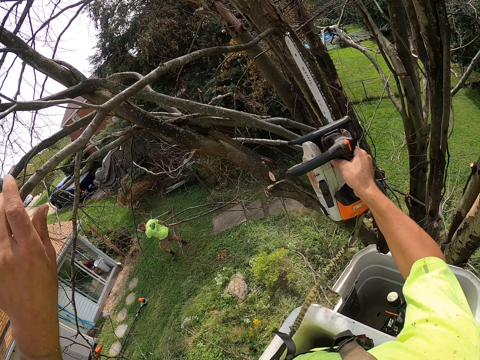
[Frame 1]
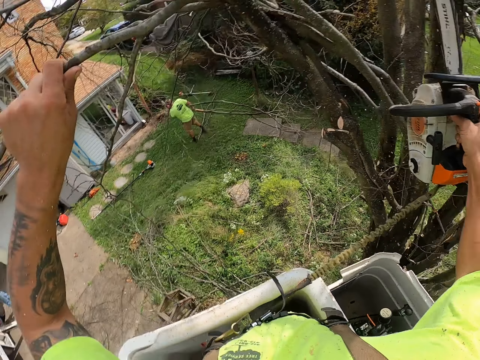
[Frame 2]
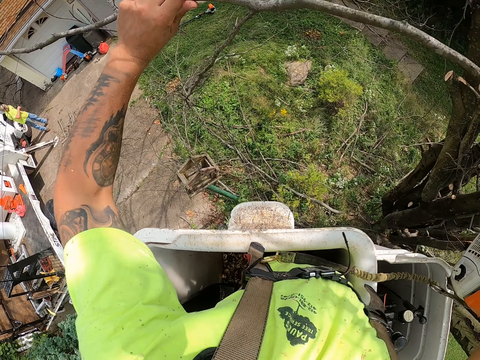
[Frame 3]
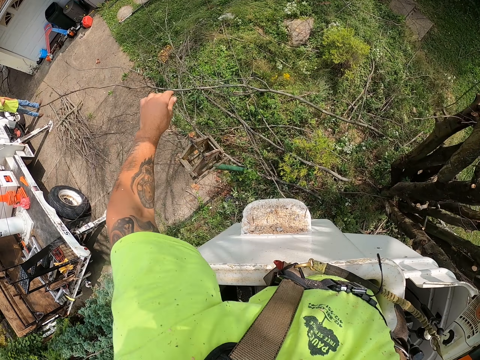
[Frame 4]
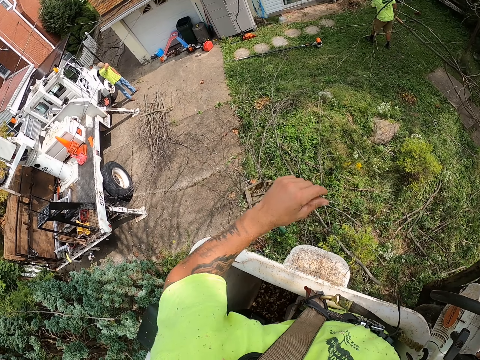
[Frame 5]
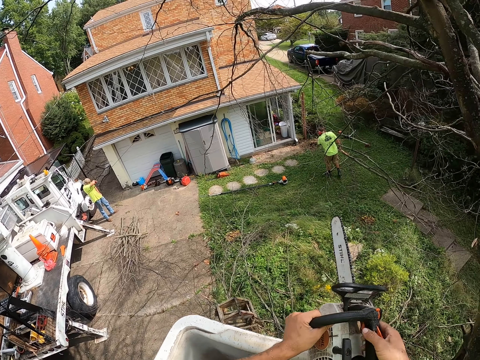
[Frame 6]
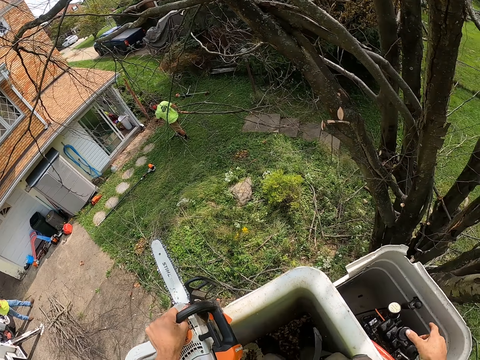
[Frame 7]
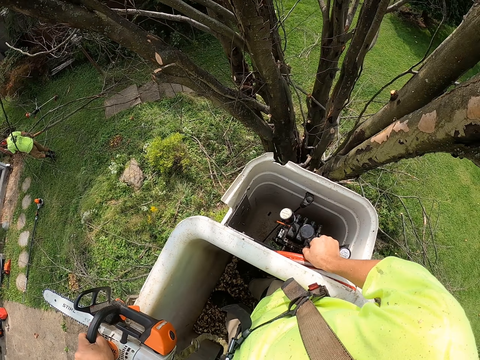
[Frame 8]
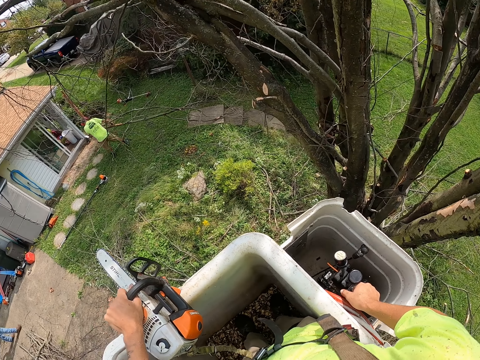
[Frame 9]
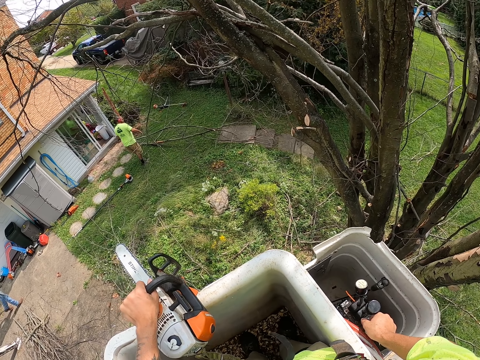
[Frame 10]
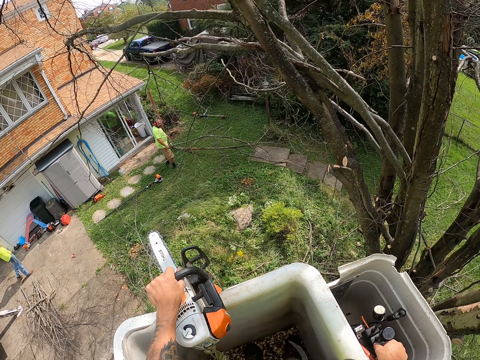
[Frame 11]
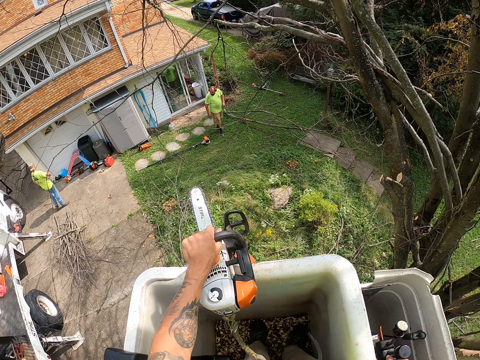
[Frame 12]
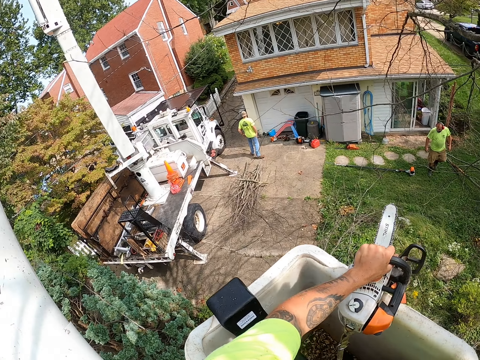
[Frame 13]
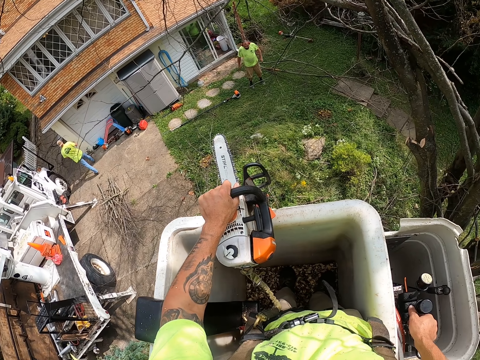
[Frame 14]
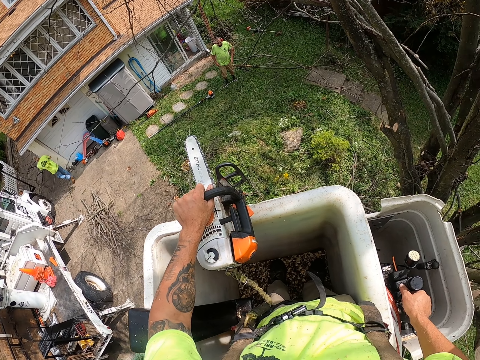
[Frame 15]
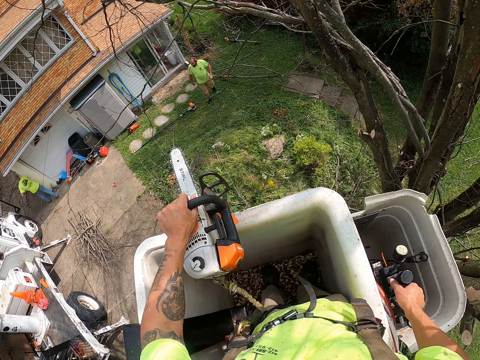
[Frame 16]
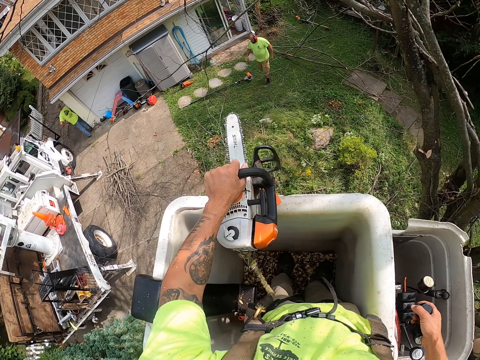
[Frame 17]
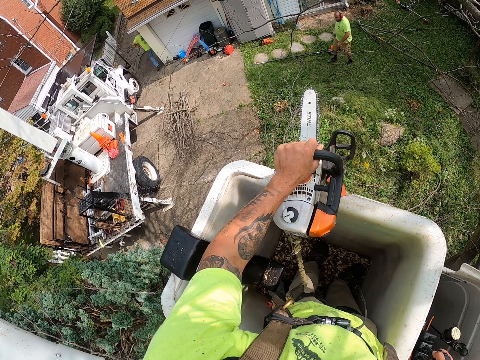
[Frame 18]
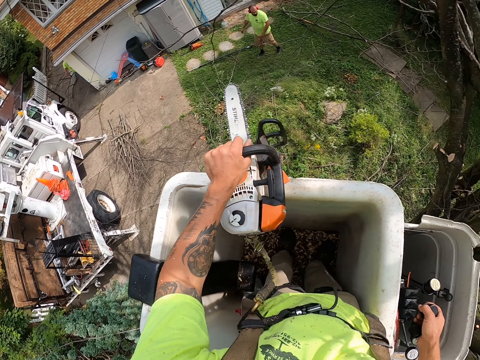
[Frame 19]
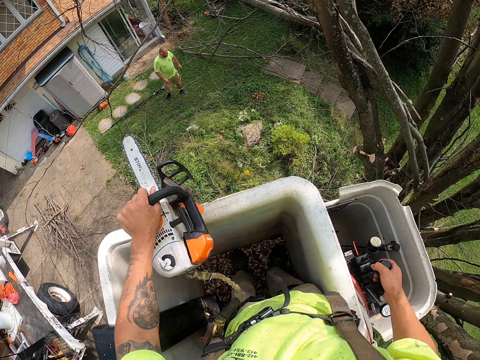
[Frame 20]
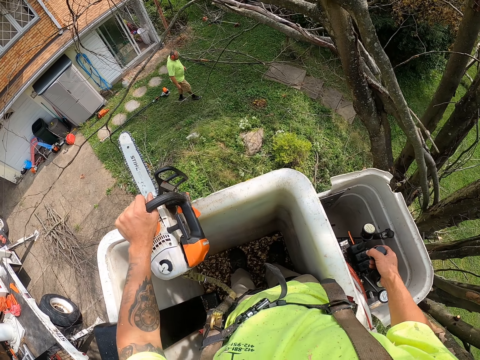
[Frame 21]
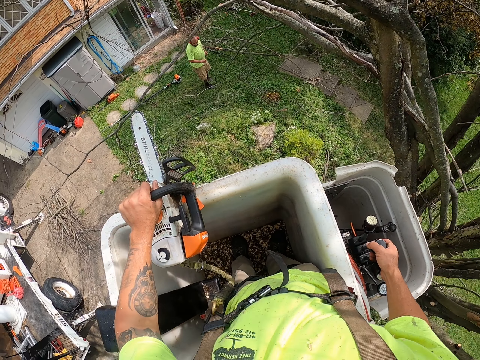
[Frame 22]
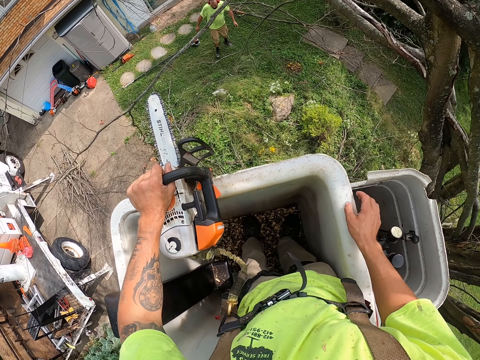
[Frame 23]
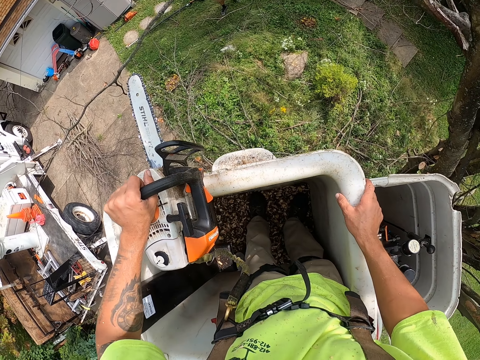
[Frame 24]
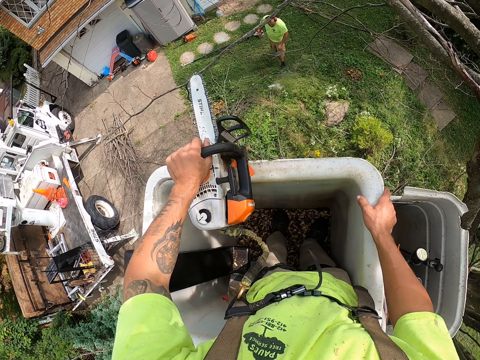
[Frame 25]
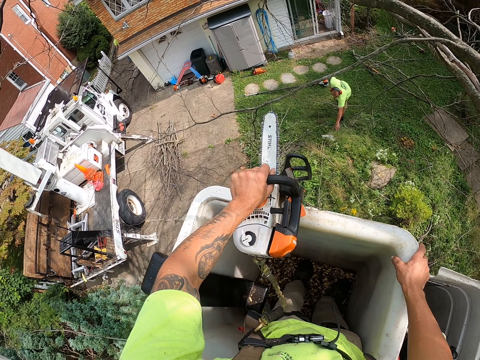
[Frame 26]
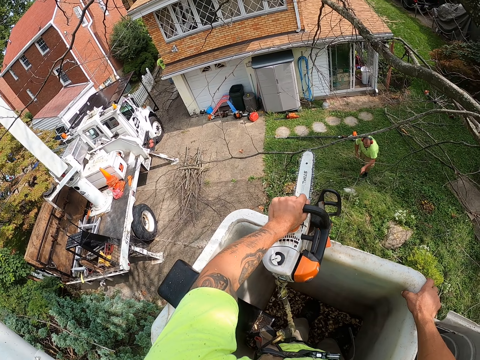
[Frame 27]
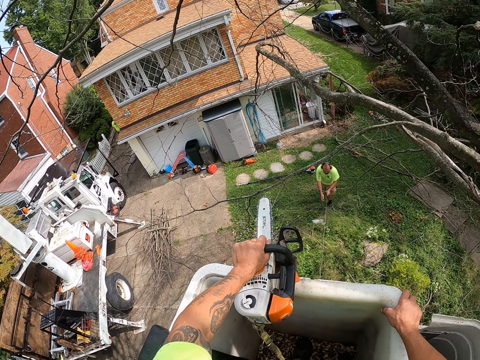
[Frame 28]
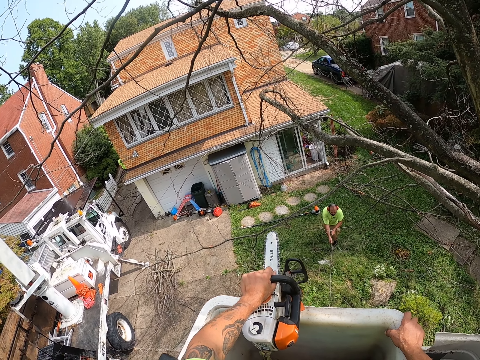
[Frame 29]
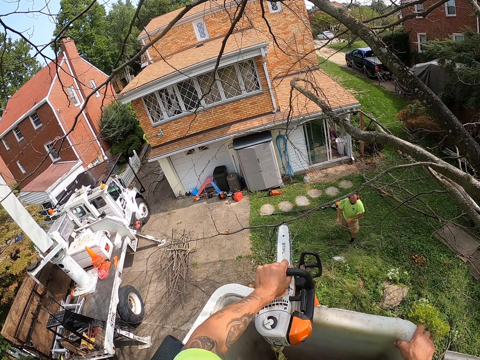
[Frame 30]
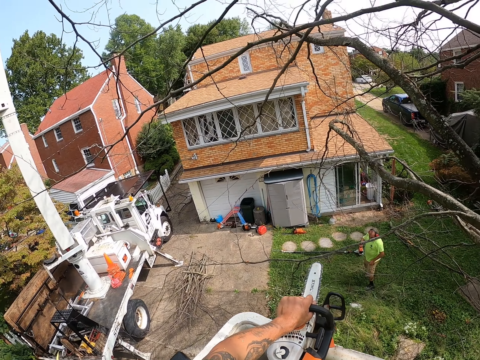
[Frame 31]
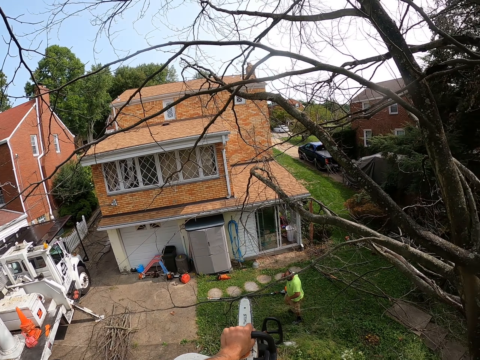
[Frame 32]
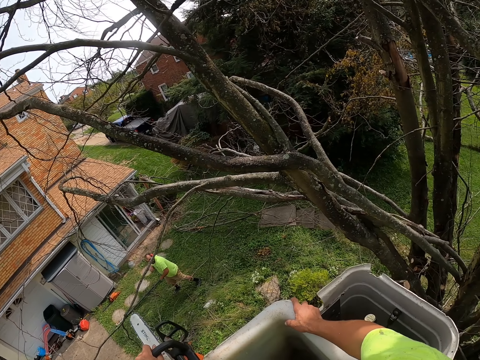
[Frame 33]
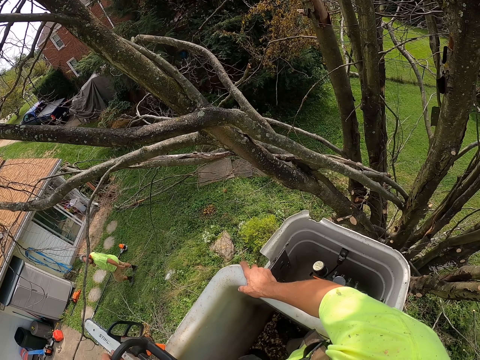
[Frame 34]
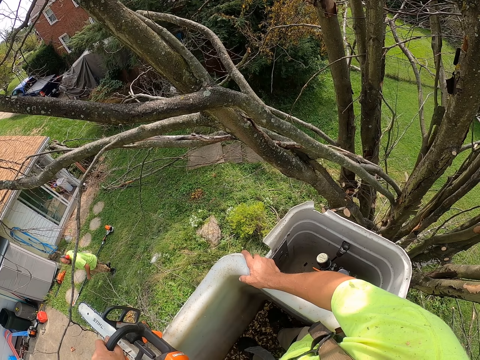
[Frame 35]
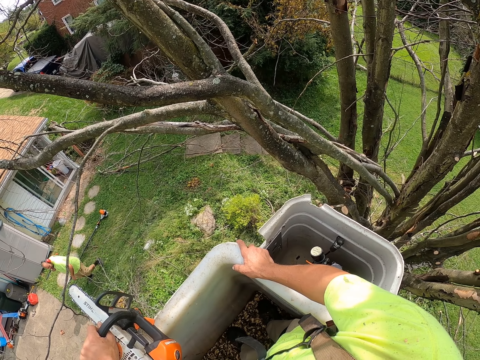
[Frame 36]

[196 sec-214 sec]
The camera wearer places his left hand on a branch on the tree. He cuts the branch on the tree with the power saw in his right hand. He throws the branch on the ground with his left hand. He places his left hand on the power saw in his right hand. He transfers the power saw to the left hand. He moves the lever in the lift crane with his right hand. He controls the bucket lift. The man drops the branches on the ground with both hands. The camera wearer places his right hand on the lift crane. He looks around. The man pulls the branch on the ground with his left hand and pulls the branch on the ground with both hands.

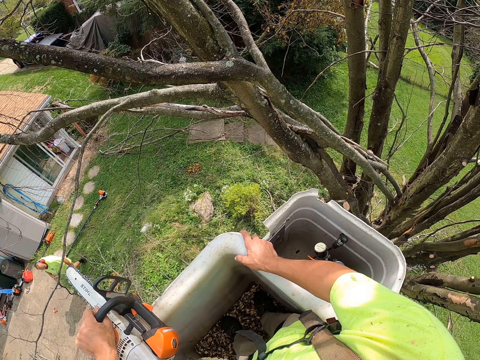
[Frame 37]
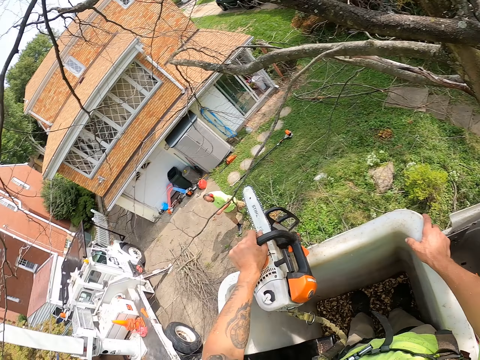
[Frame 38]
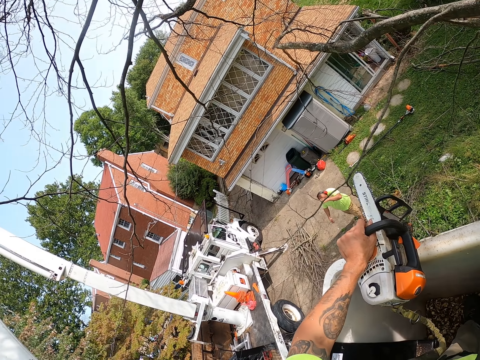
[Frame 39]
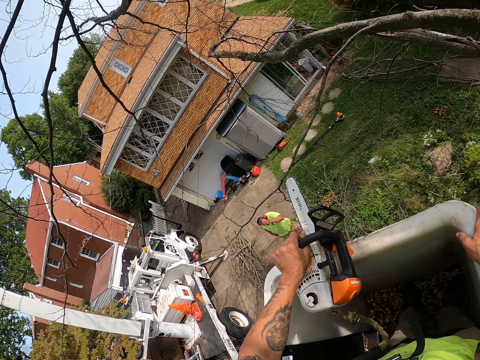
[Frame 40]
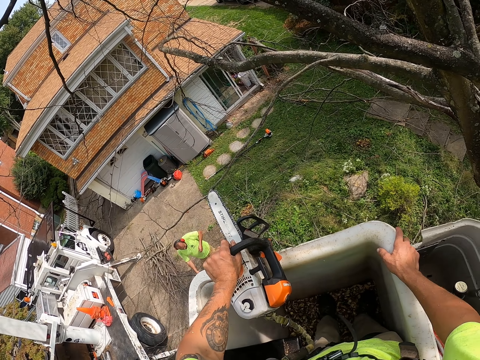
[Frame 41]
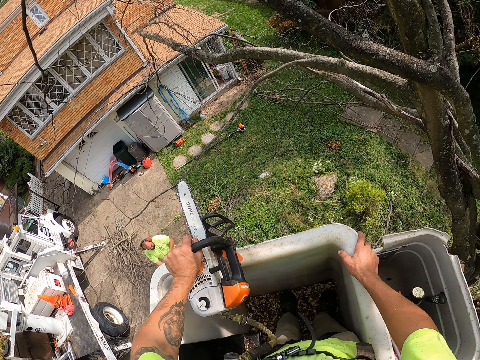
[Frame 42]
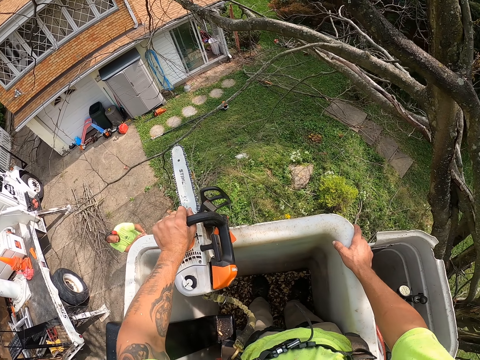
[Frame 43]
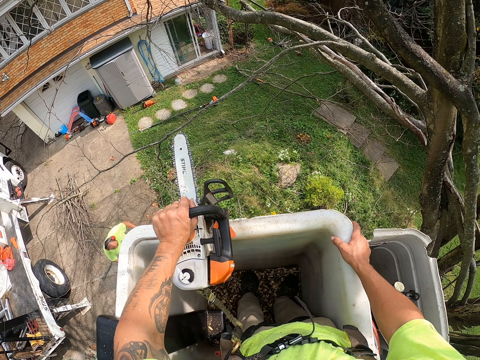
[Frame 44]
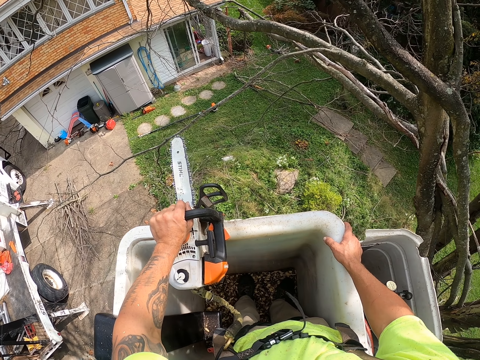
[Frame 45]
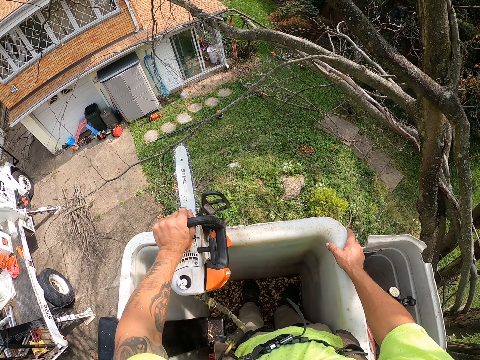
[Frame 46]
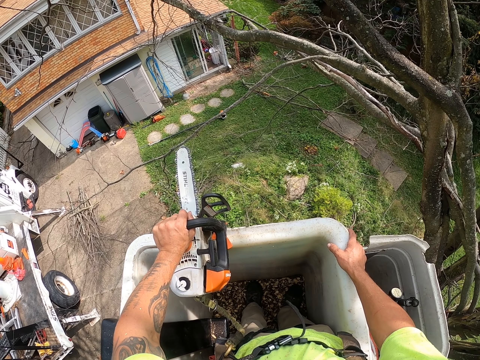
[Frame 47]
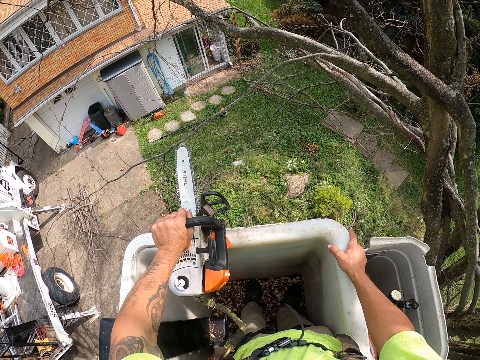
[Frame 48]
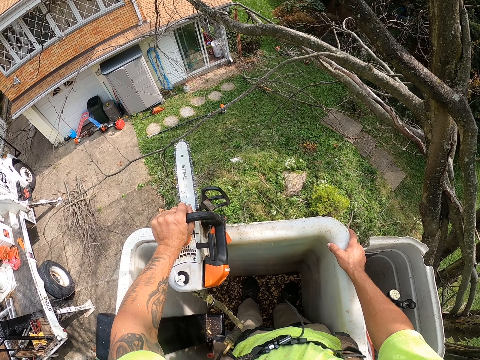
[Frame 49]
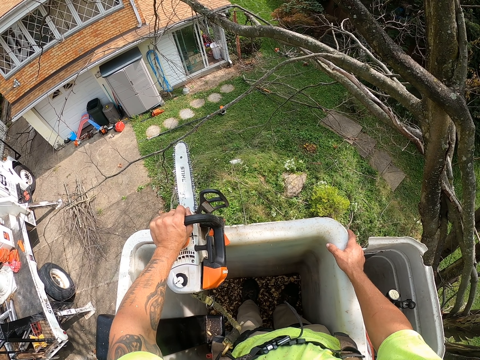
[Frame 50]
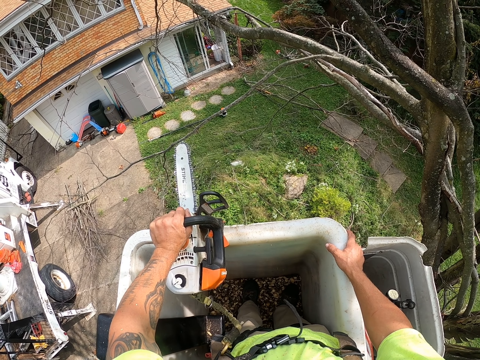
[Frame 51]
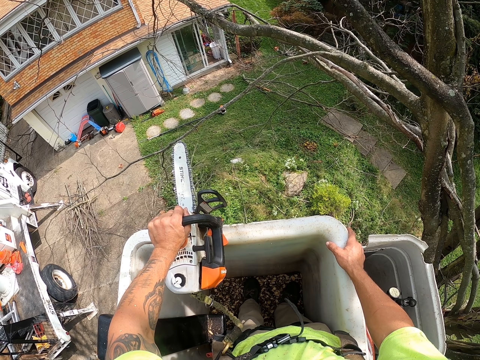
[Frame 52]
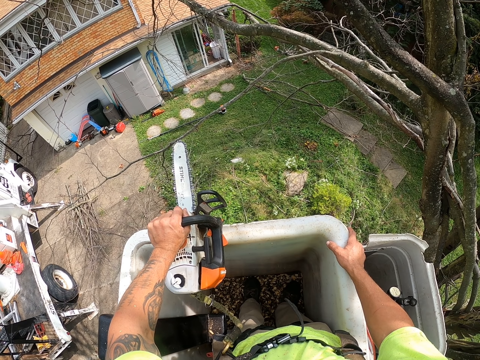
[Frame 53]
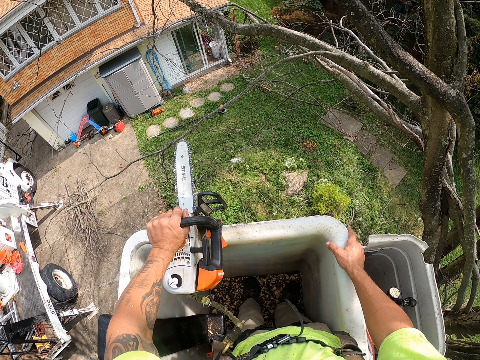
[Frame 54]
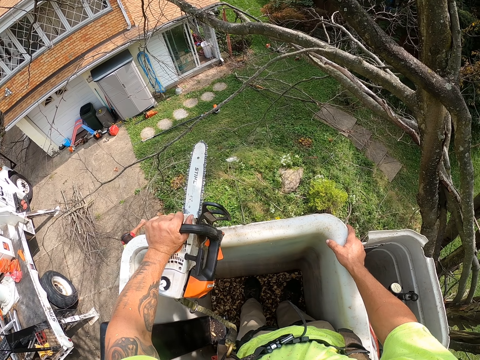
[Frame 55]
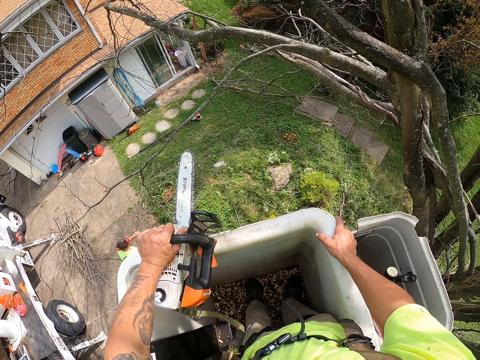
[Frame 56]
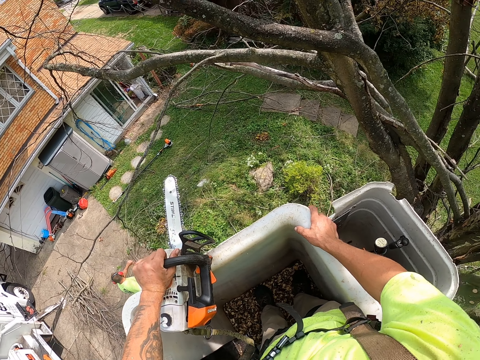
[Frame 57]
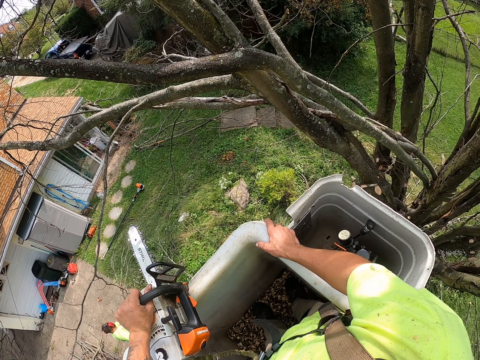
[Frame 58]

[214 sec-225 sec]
The man pulls the branch on the ground with both hands.
